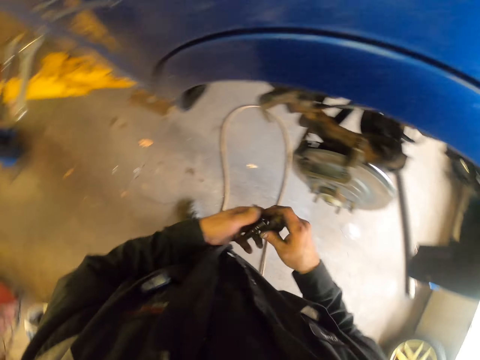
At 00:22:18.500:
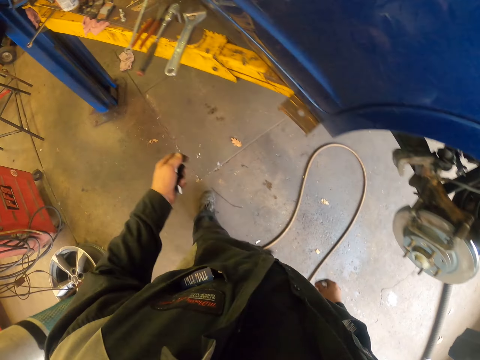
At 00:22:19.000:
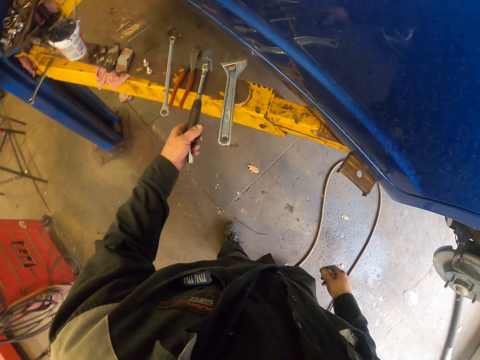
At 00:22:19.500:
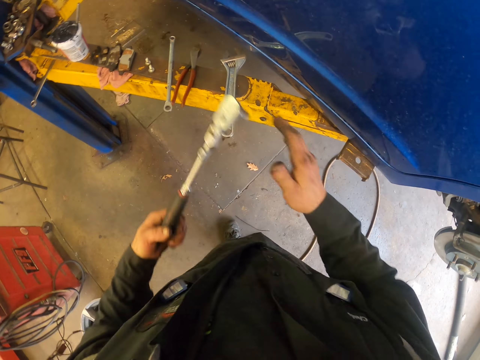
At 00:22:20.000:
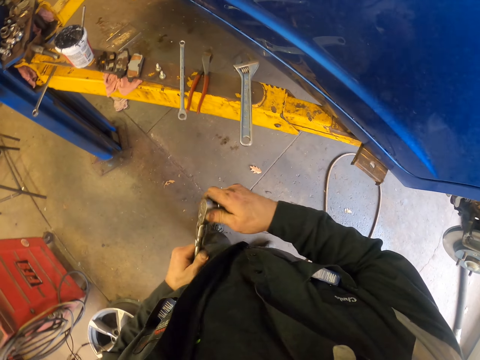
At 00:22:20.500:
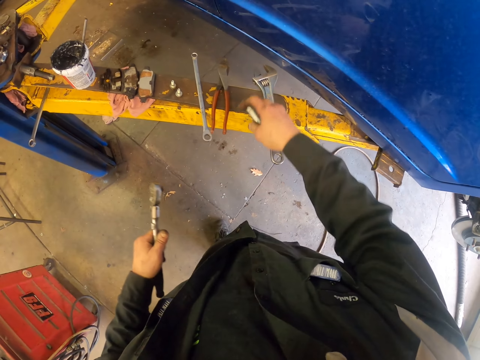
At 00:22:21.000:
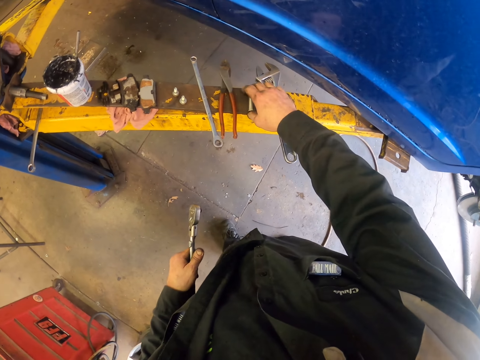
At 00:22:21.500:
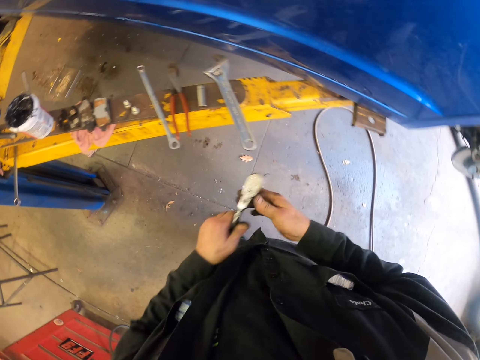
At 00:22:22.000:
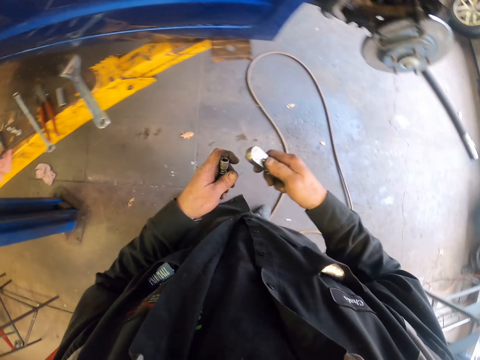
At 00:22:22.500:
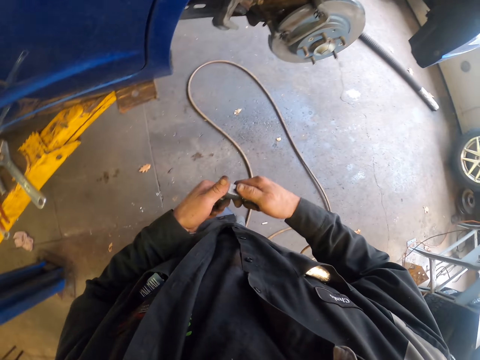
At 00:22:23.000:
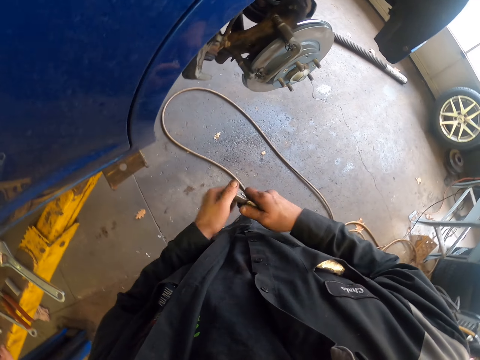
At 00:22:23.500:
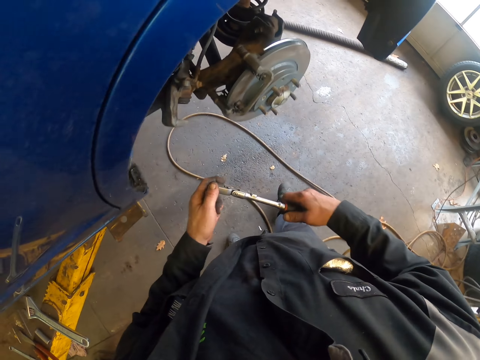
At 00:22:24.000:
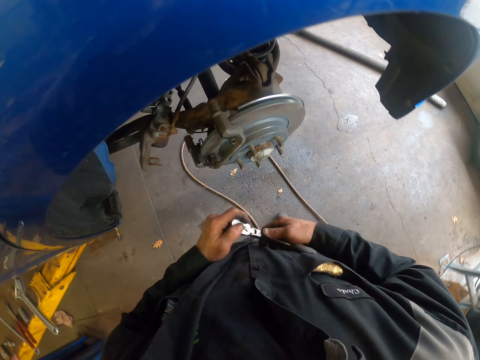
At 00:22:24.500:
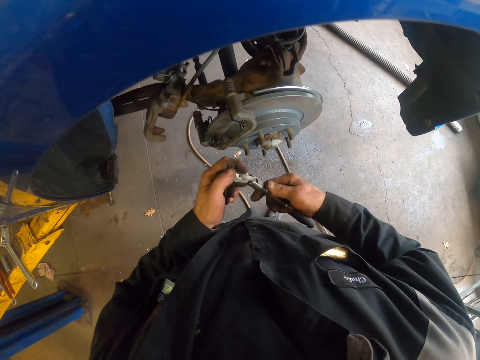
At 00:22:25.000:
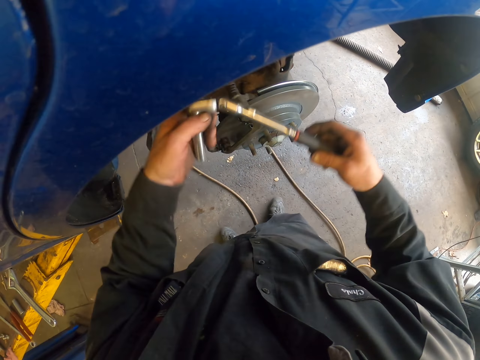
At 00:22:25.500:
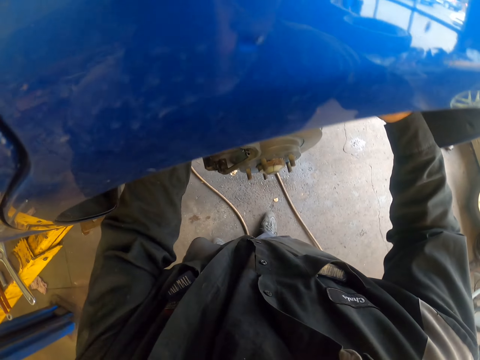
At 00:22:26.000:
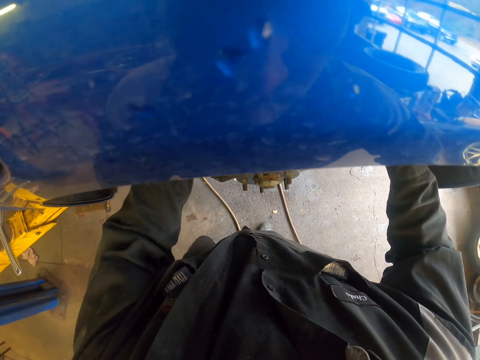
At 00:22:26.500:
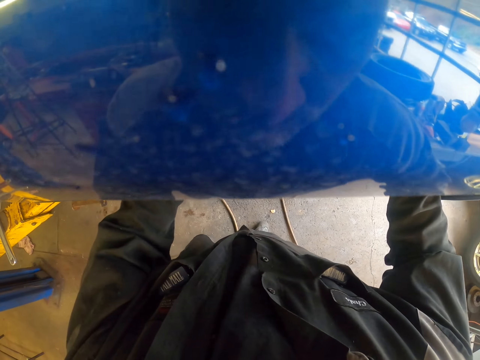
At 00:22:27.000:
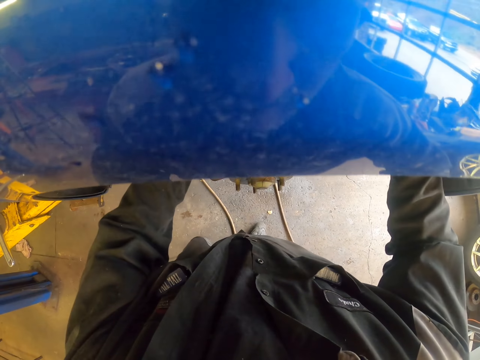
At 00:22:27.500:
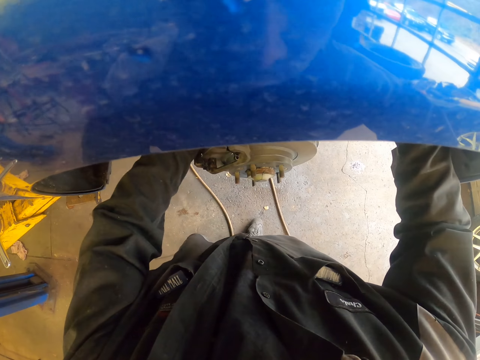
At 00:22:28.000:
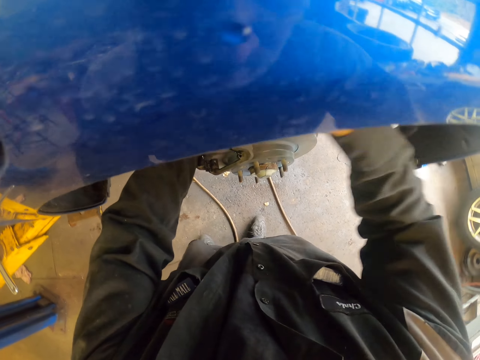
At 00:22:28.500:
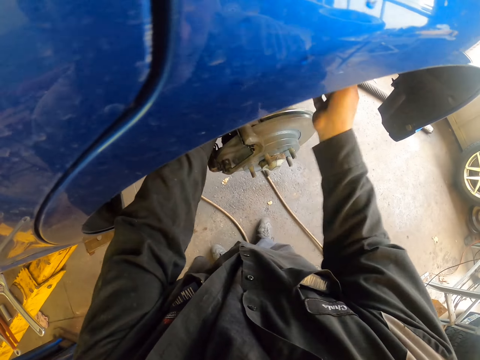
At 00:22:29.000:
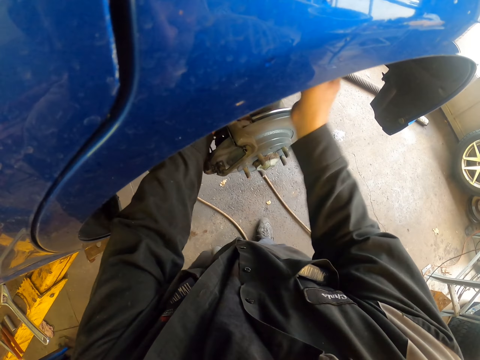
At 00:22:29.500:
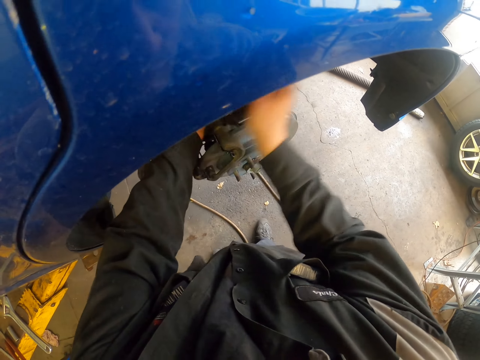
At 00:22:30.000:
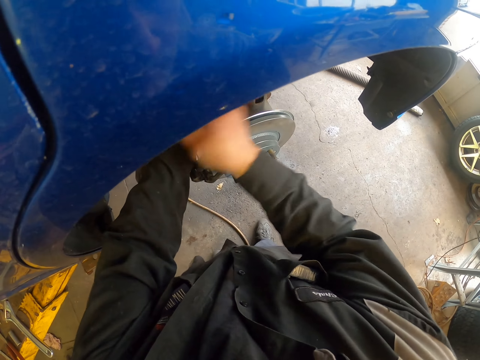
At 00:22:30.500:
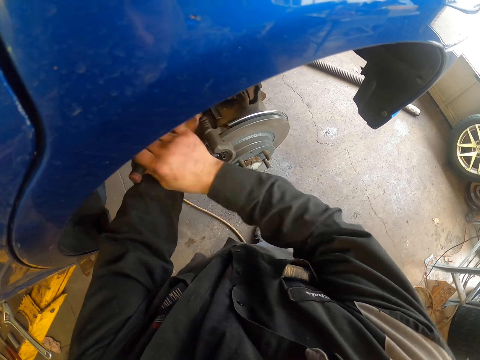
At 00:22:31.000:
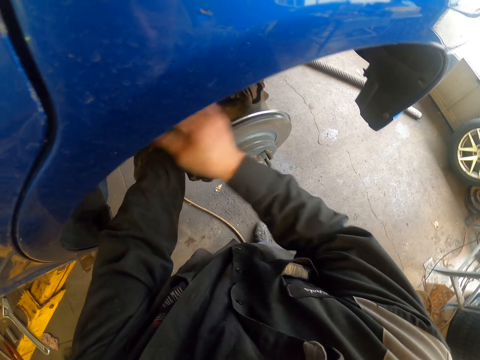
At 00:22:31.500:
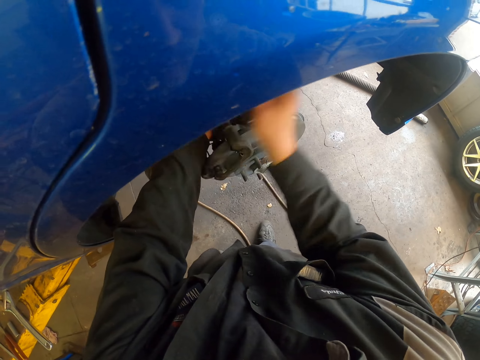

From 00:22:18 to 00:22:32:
The camera wearer moves around. They pick the socket with the other hand. They move around. They pick the socket ratchet on the car stand. They remove the socket from the ratchet. They put the socket on the car stand. They pick the ratchet with the other hand. They fix the socket in the ratchet. They move around. They fix the bolt with the socket ratchet in the wheel bearing system.

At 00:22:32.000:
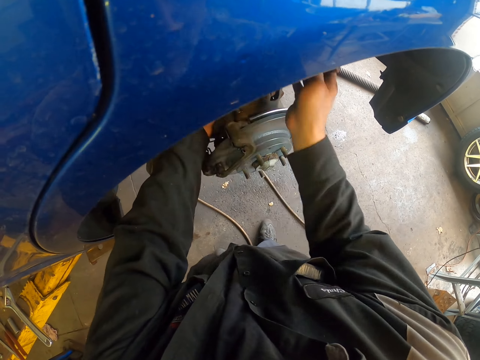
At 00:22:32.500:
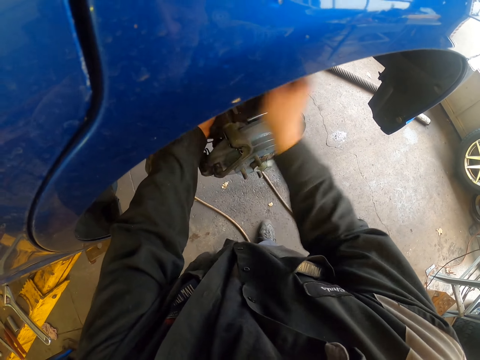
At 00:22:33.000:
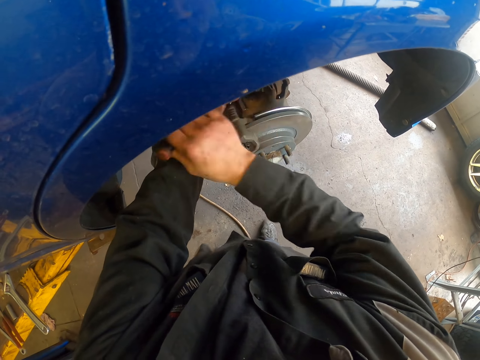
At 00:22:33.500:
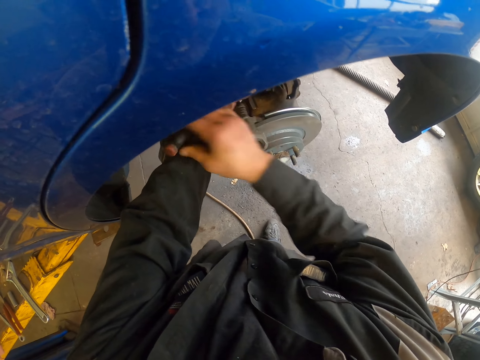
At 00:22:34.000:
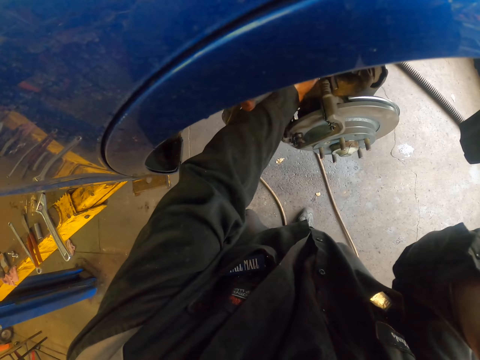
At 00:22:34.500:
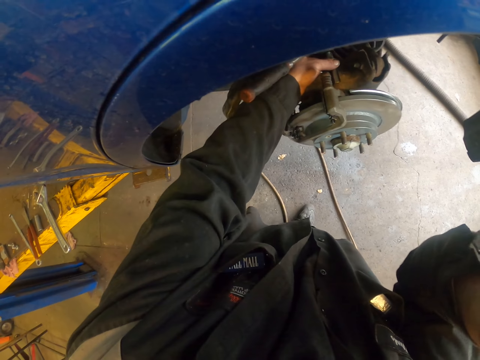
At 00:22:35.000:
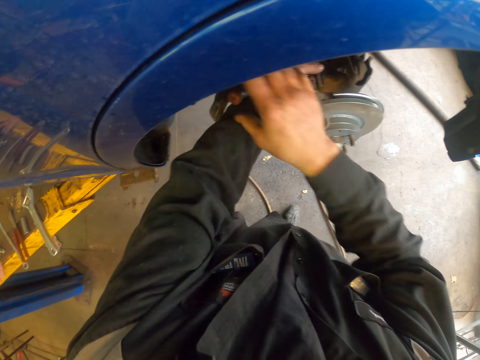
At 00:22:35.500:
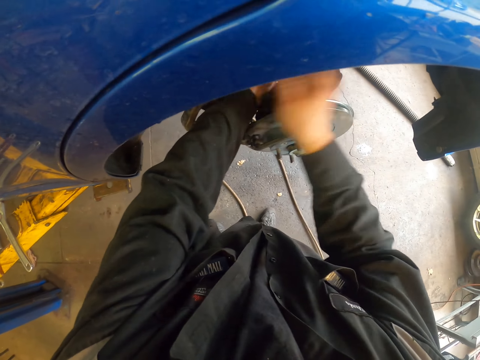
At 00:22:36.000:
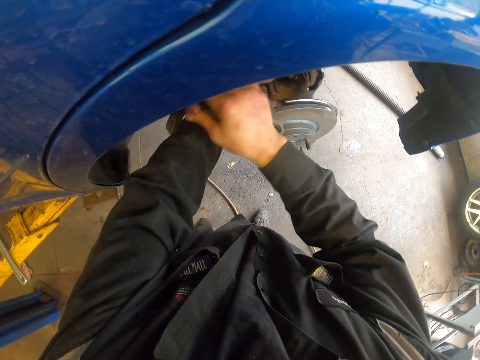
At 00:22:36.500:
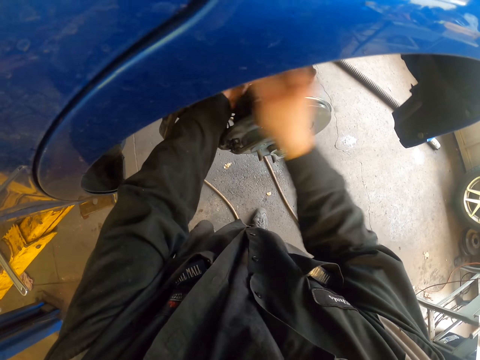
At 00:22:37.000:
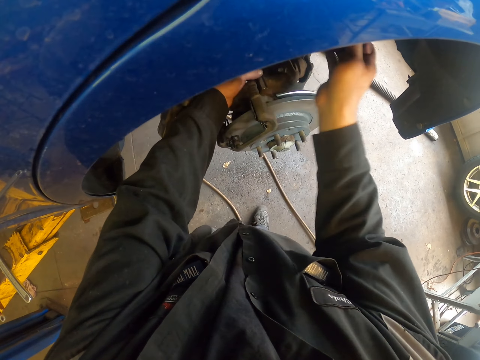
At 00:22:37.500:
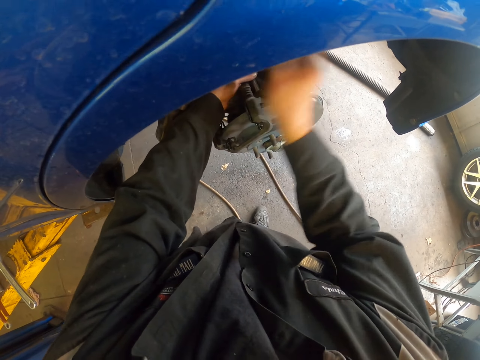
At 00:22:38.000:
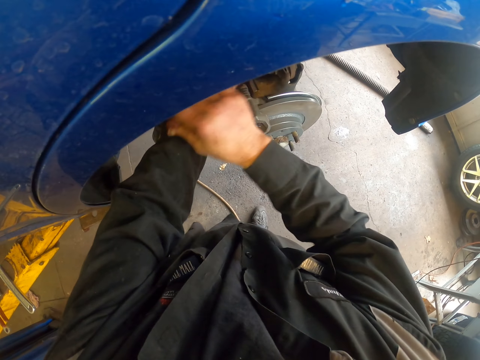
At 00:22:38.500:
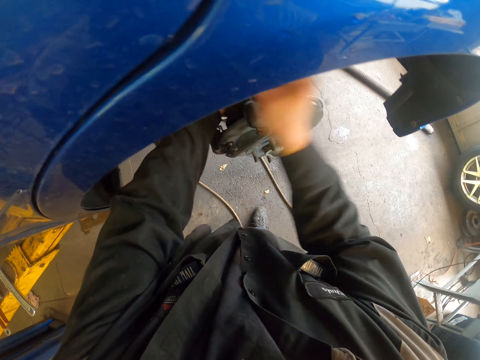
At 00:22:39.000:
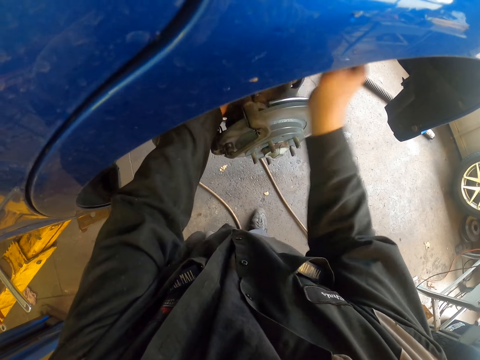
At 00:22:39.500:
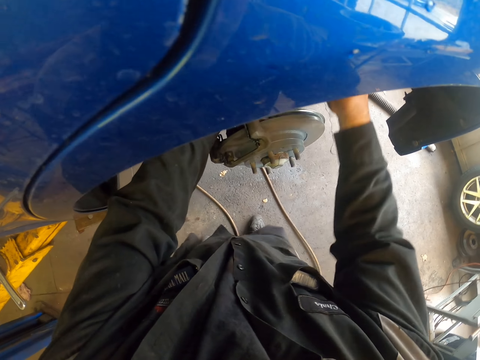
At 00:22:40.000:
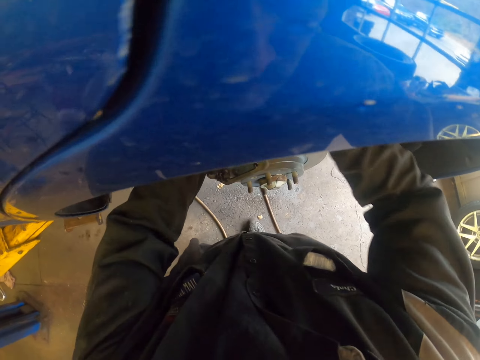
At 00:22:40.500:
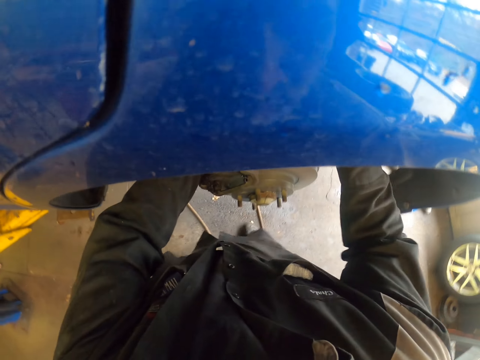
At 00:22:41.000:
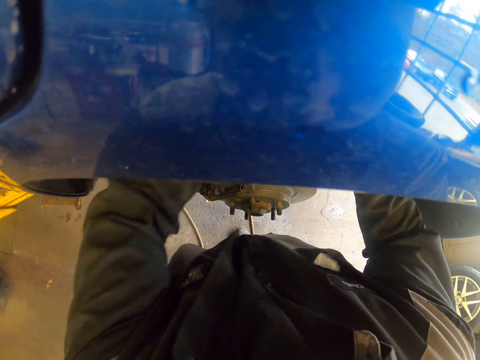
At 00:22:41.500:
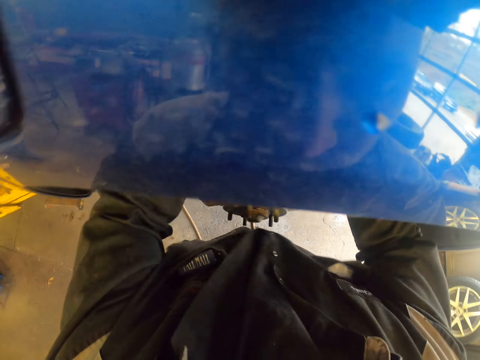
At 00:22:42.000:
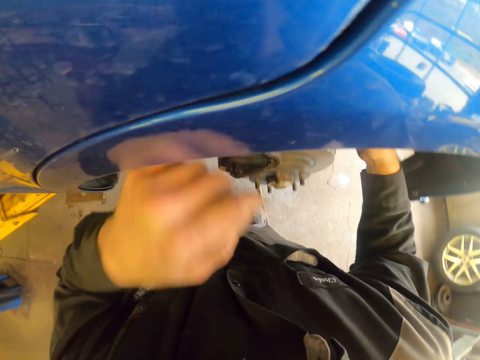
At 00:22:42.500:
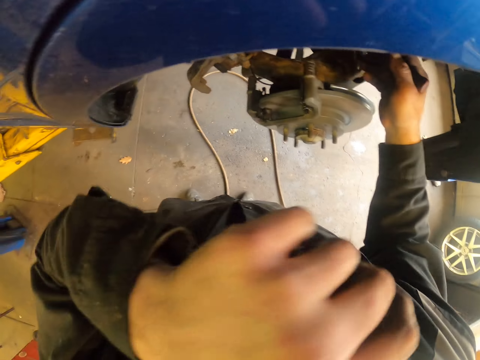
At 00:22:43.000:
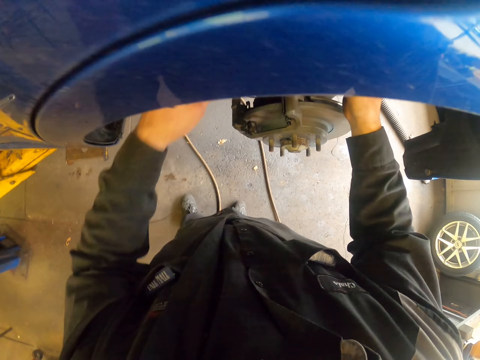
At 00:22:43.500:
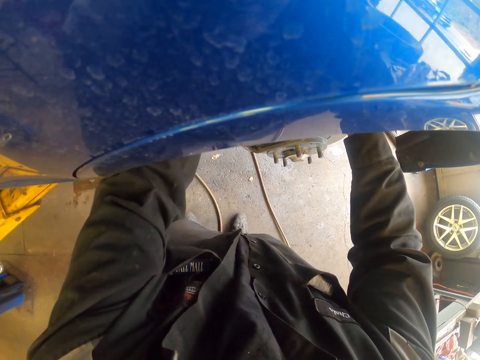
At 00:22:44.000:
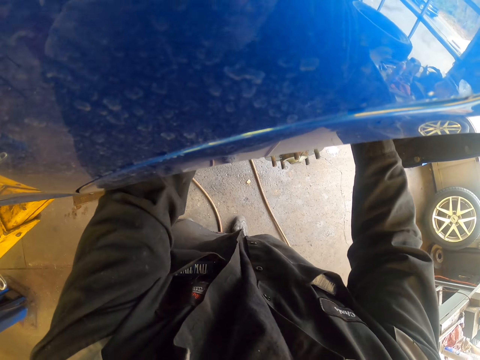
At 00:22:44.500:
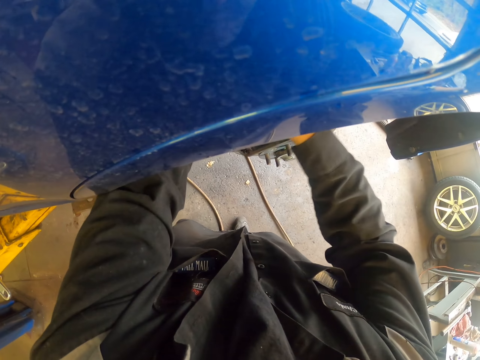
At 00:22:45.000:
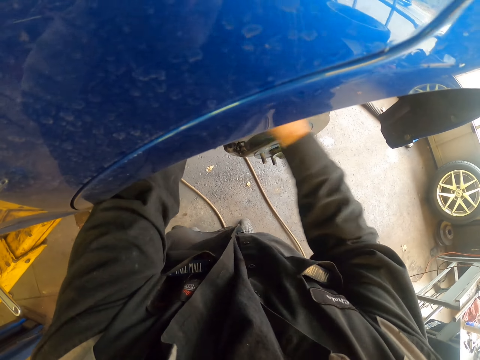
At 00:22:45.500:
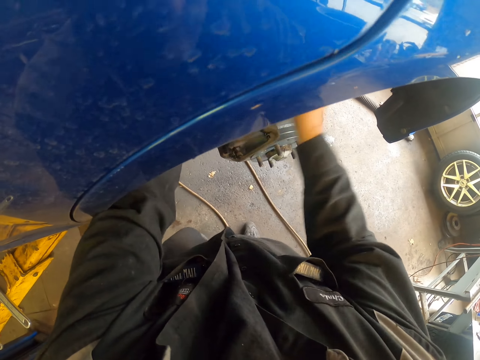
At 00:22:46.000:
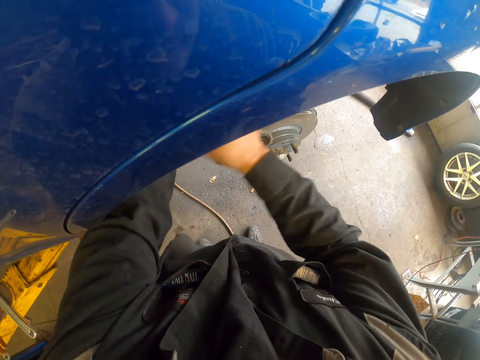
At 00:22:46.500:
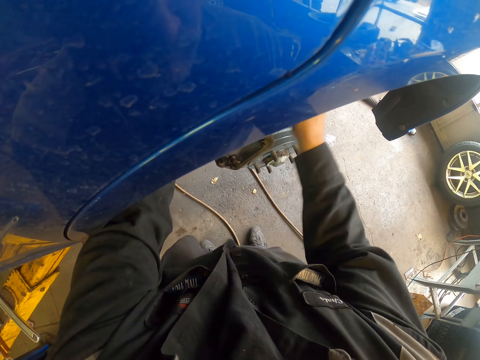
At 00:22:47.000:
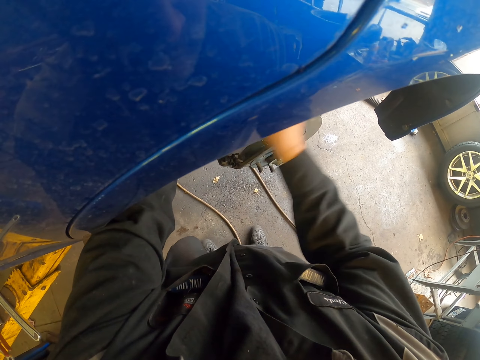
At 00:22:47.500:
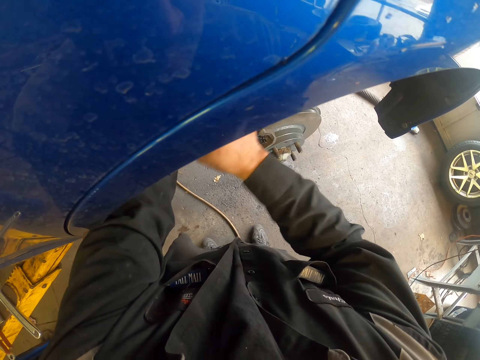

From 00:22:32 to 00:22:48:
The camera wearer scratches their head. They fix the bolt with a socket ratchet in the wheel bearing system. They wipe their face with their hand. They fix the bolt with the socket ratchet in the wheel bearing system.
